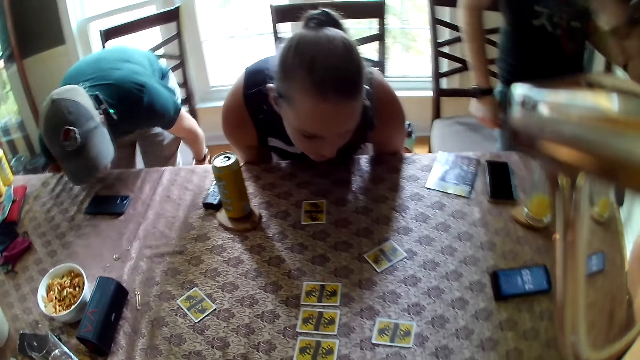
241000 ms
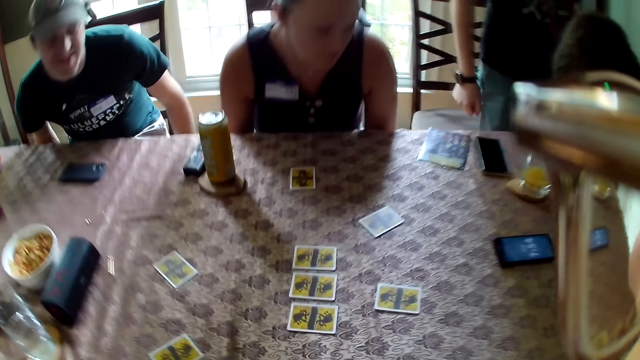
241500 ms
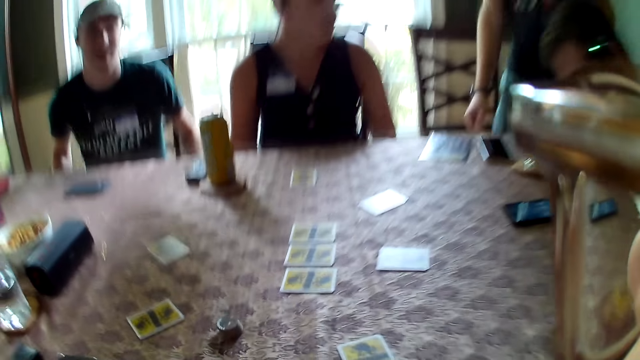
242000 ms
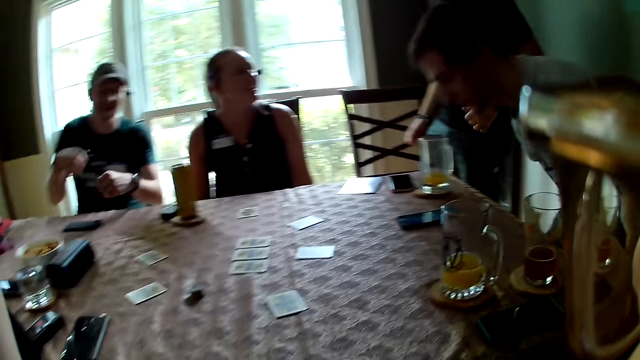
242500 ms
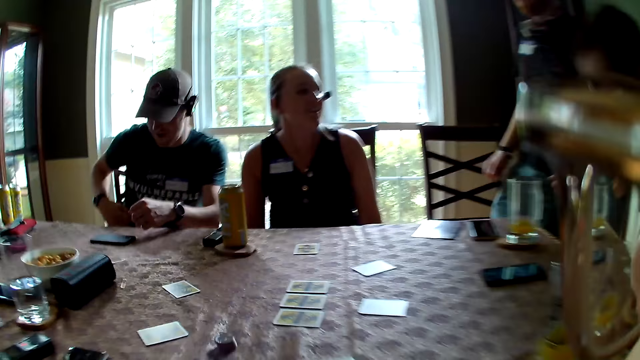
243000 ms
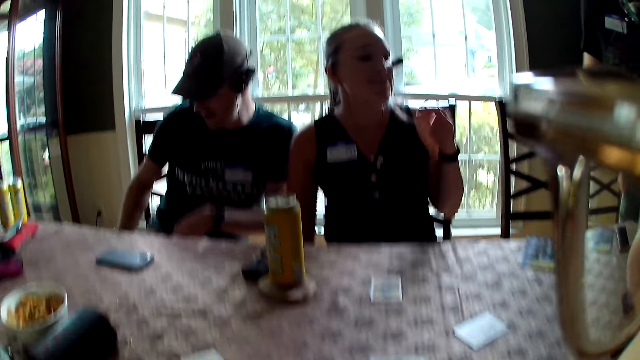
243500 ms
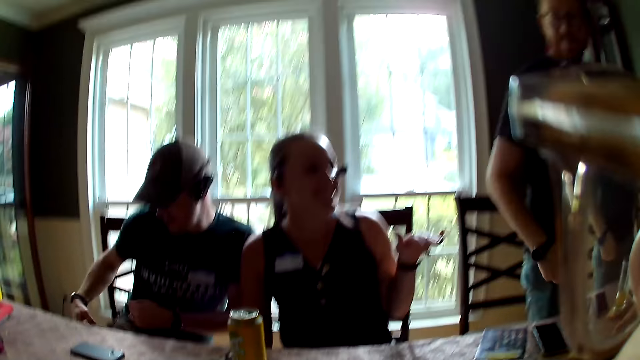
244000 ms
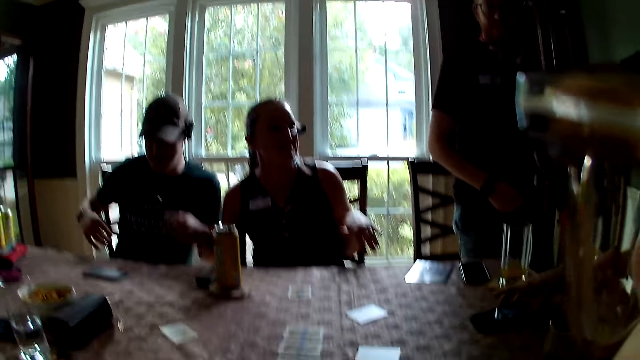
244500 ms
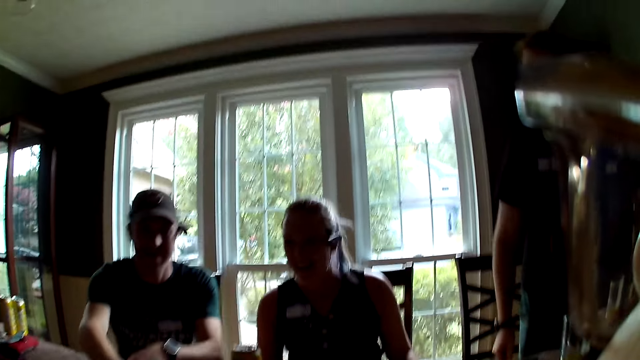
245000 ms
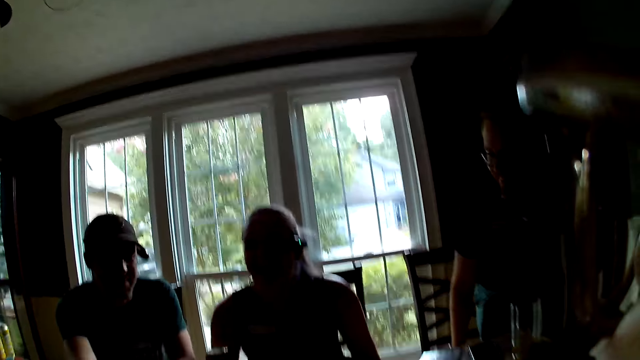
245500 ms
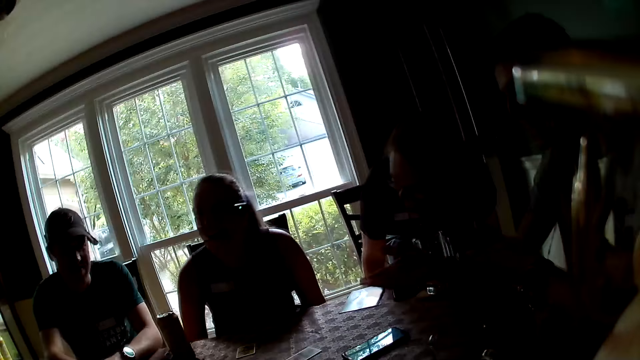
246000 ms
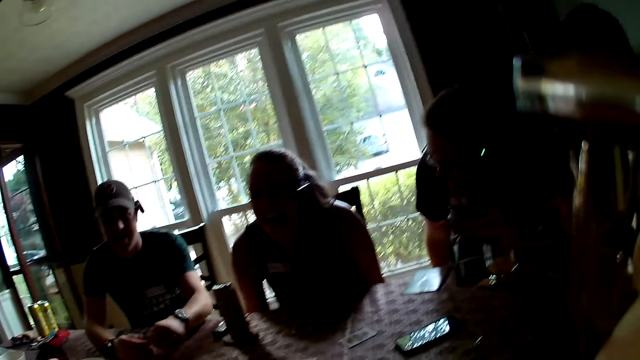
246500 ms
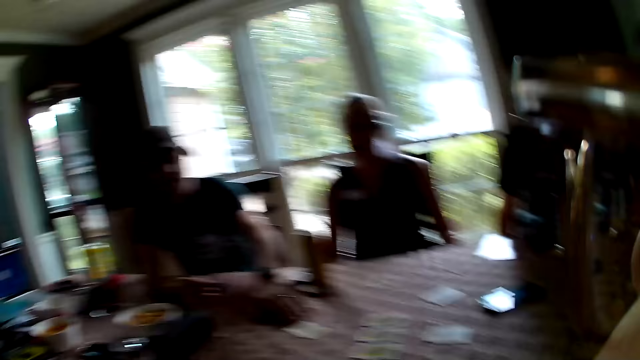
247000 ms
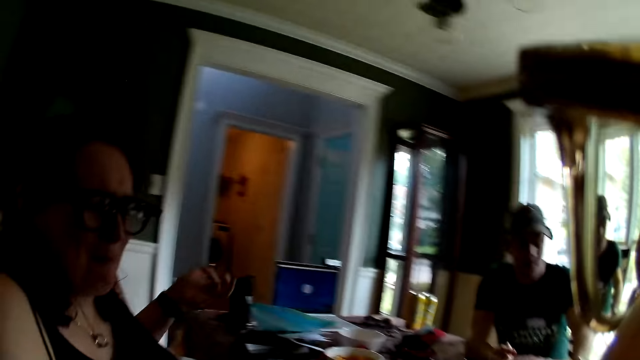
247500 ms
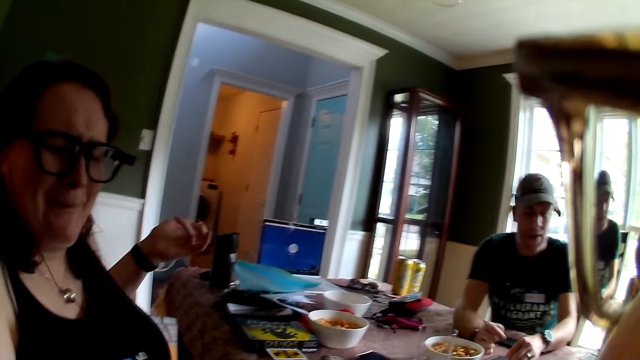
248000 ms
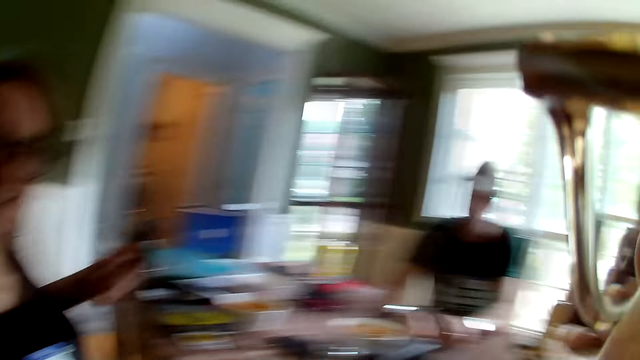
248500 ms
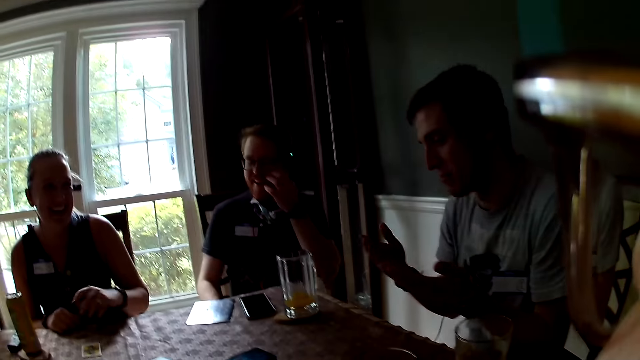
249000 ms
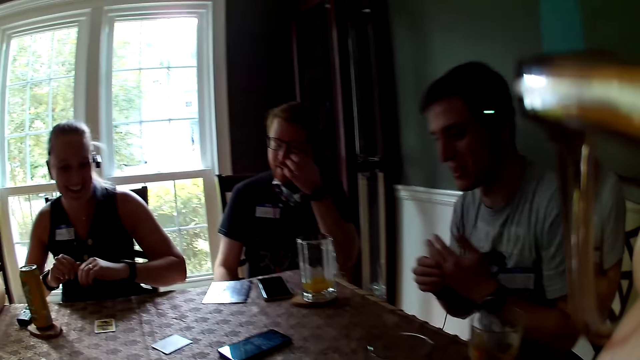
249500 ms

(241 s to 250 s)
The woman sits down on her chair. The man sits down on his chair. Another man sits down on his chair. The camera wearer sits down. They look around. Another man sits down on his chair. The first man touches a card on the table with his left hand.

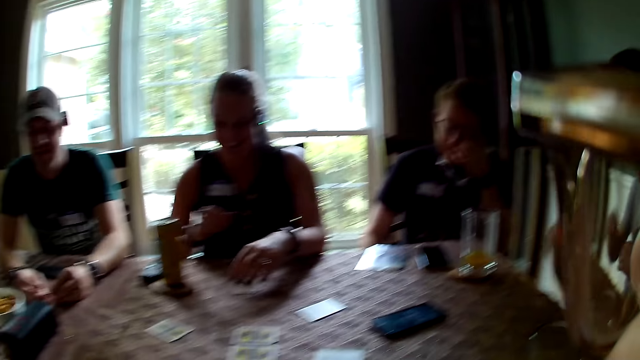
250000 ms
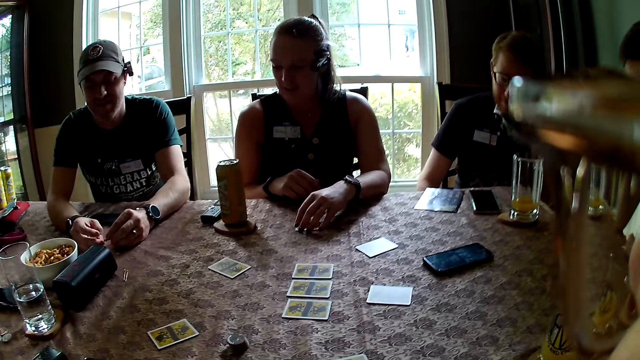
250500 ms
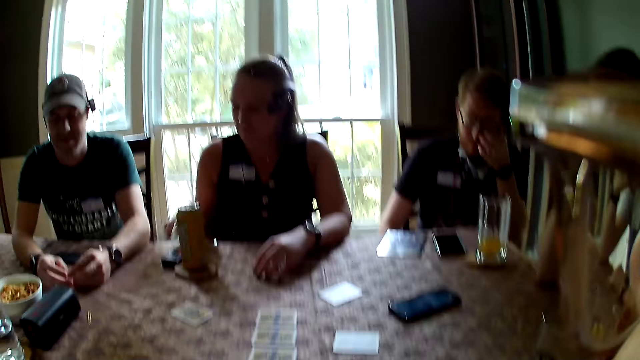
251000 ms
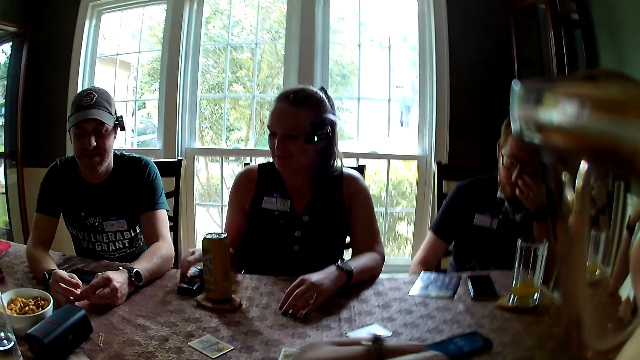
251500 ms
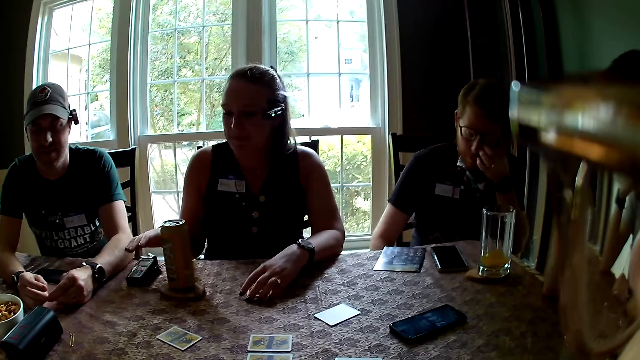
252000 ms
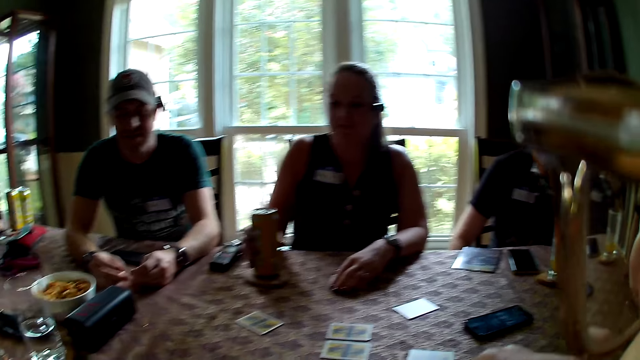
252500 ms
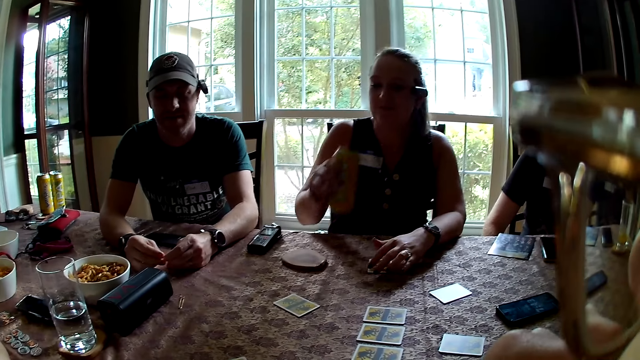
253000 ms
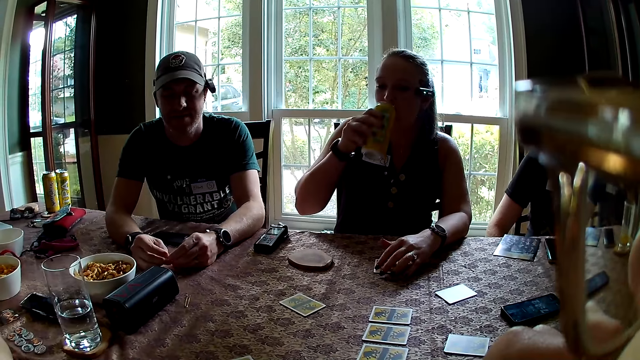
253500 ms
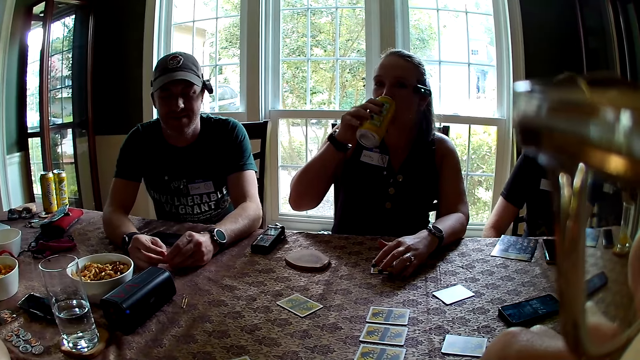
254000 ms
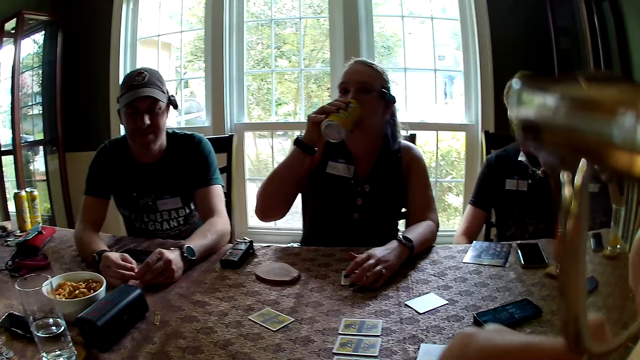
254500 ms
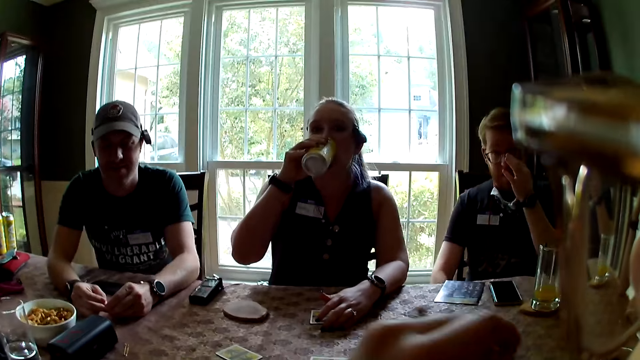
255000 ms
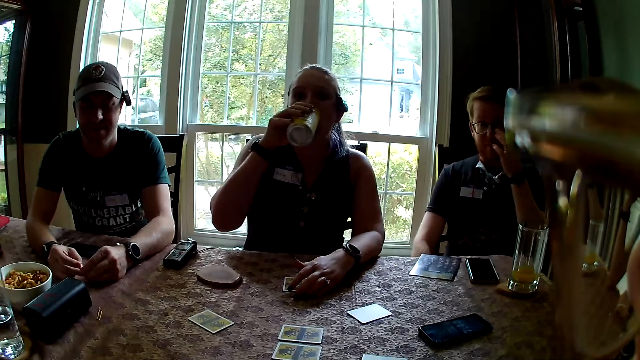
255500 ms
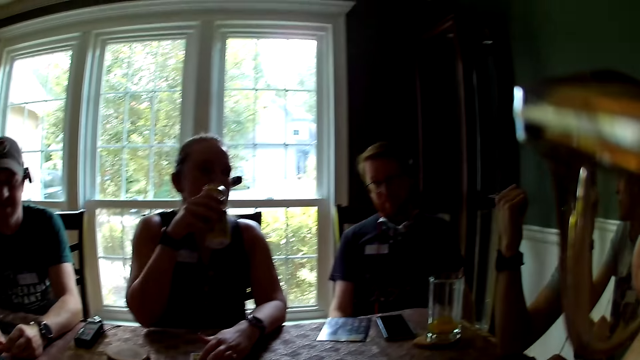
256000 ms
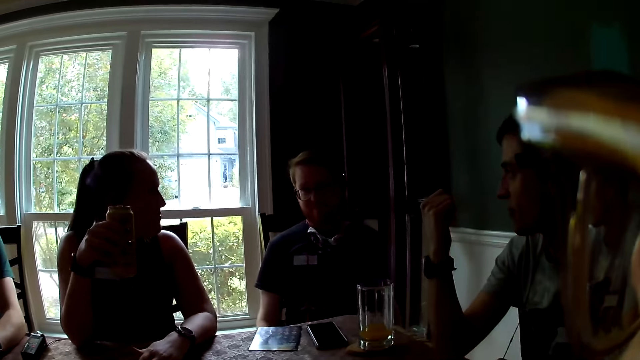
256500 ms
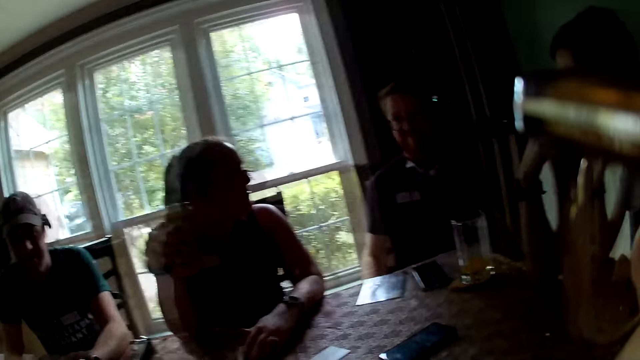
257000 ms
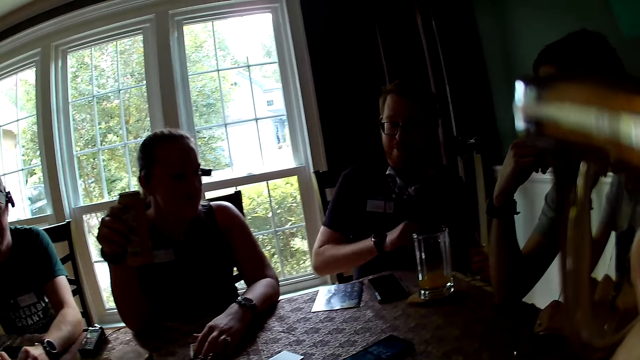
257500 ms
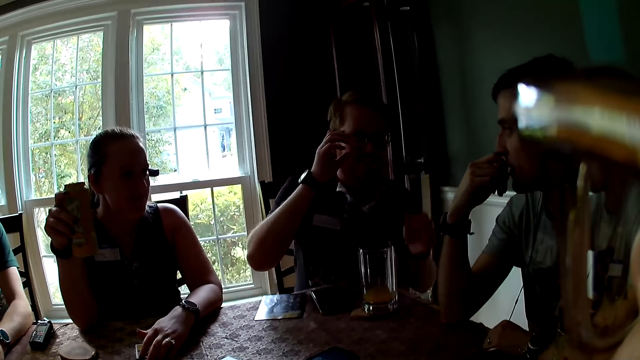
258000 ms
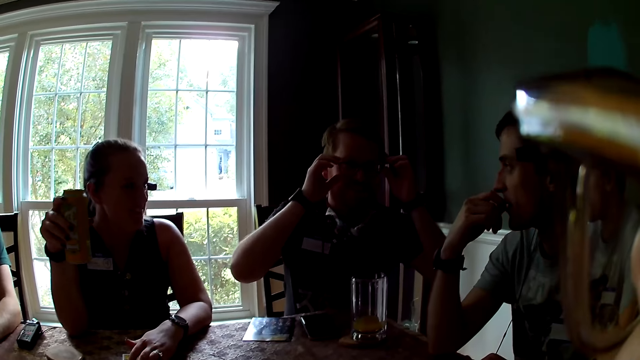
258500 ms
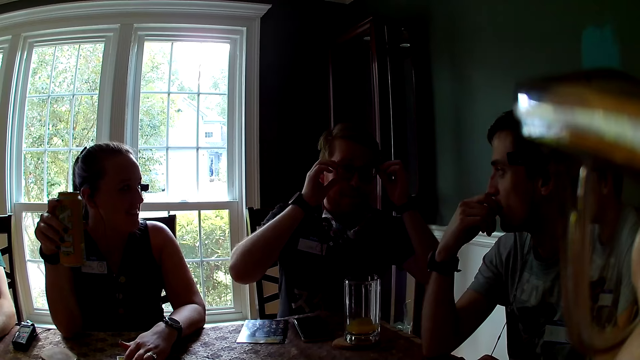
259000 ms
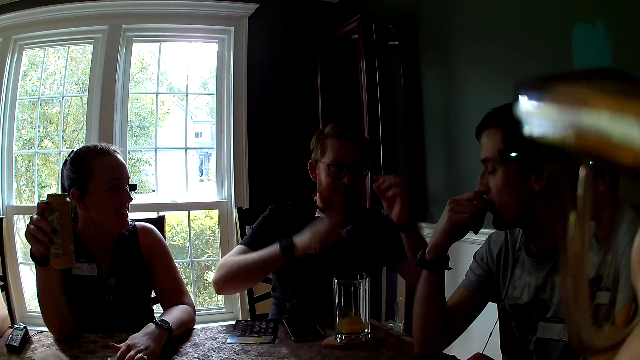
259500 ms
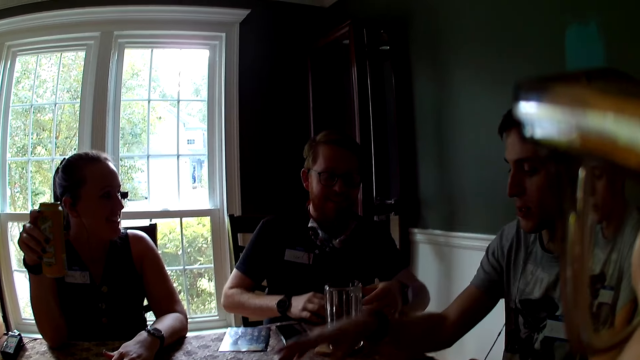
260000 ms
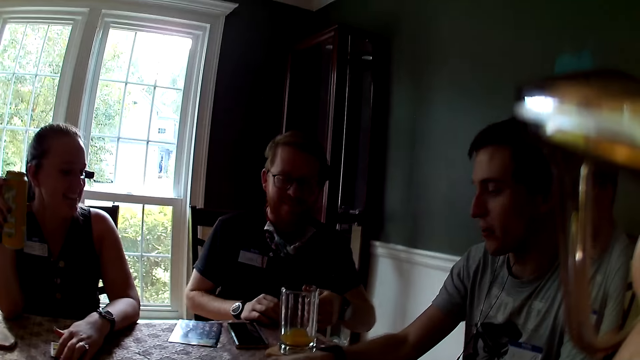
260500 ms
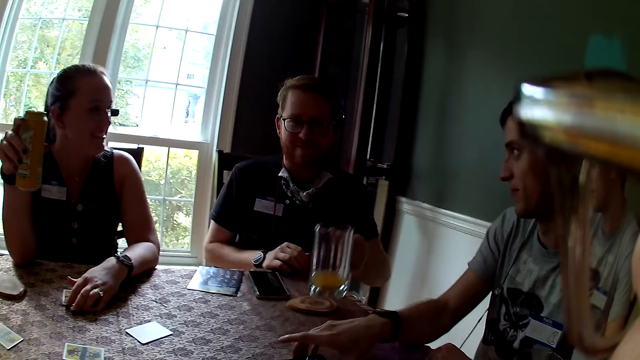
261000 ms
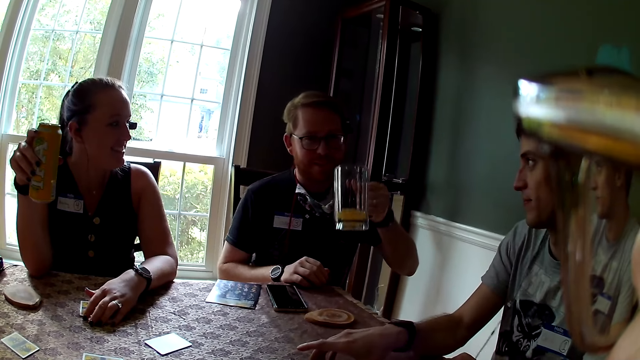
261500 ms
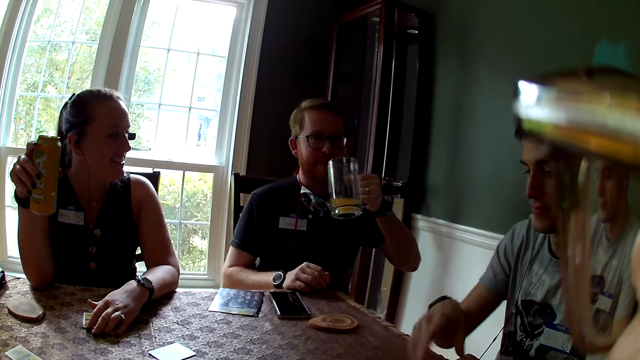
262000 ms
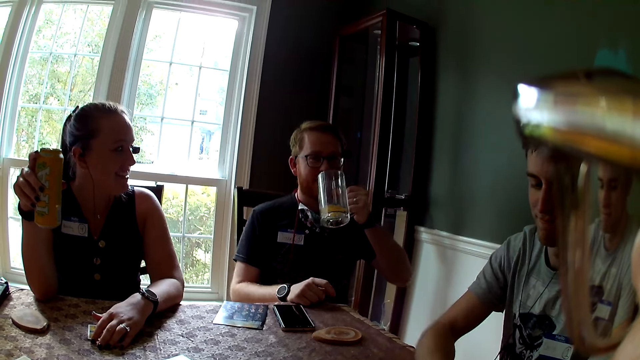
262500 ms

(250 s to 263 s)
The woman moves the voice recording on the table with her right hand. The woman lifts up the can of drink from the table with her right hand and drinks from the can. The man lifts up the cup of drink from the table with his left hand.
